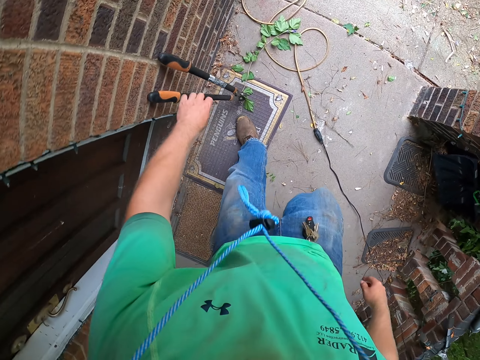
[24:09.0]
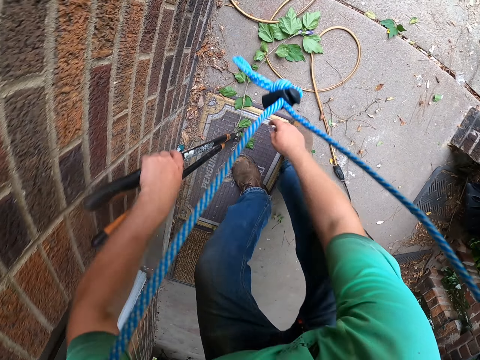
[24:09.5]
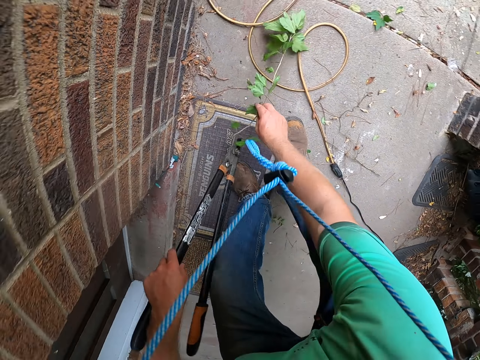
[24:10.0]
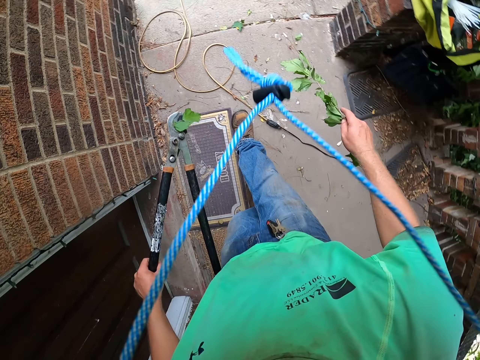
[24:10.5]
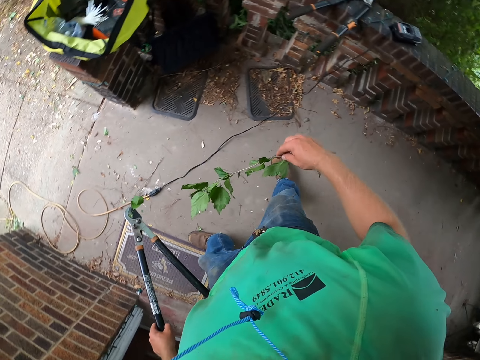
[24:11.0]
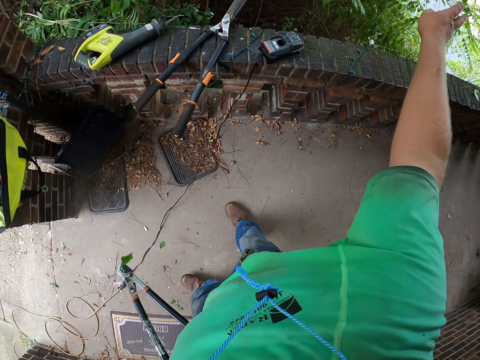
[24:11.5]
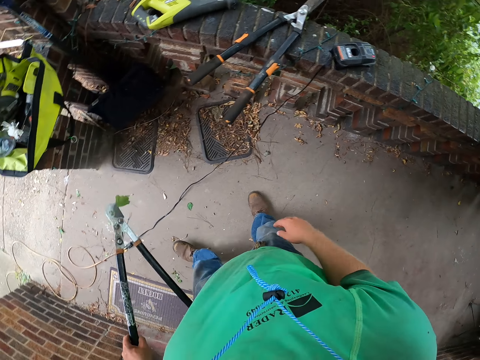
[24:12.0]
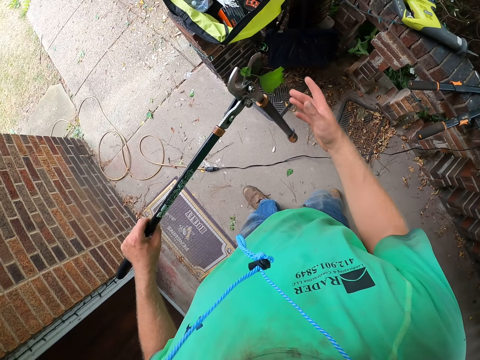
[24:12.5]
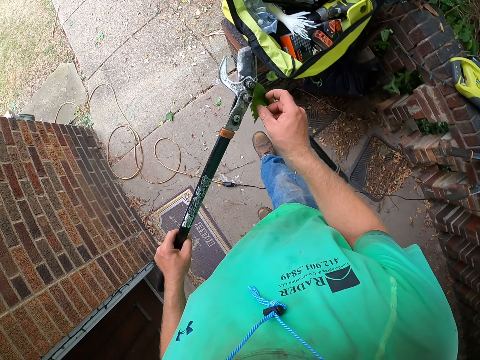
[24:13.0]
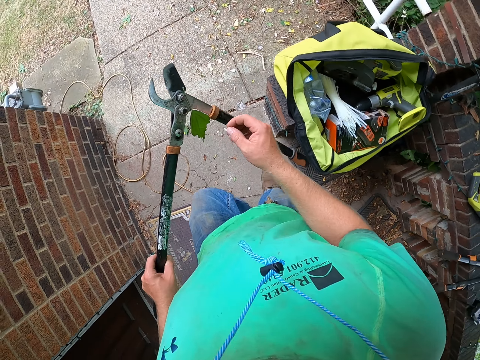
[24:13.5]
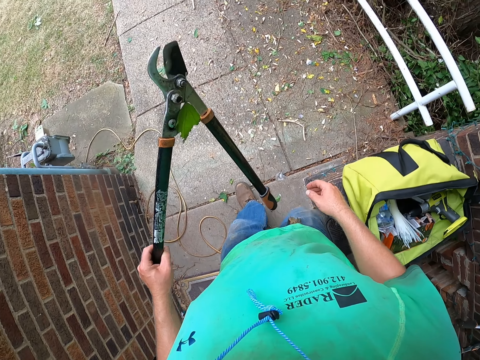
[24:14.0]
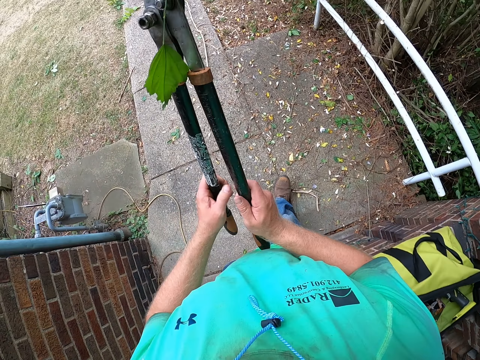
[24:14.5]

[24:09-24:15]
The camera wearer picks the hedge shear from the wall with his left hand. He picks foliage from the ground with his right hand. He throws the foliage in the garden with his right hand. He walks on the pavement.
